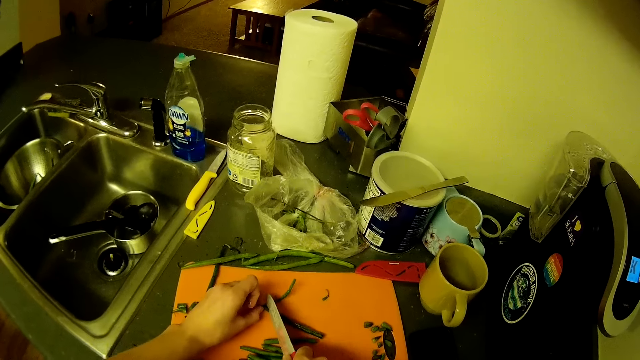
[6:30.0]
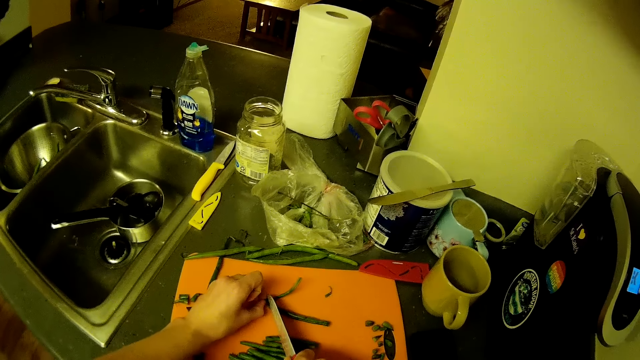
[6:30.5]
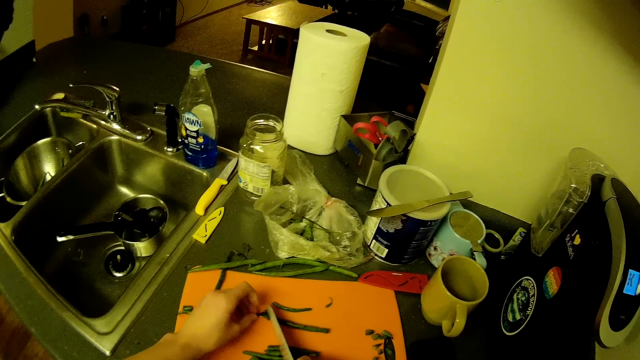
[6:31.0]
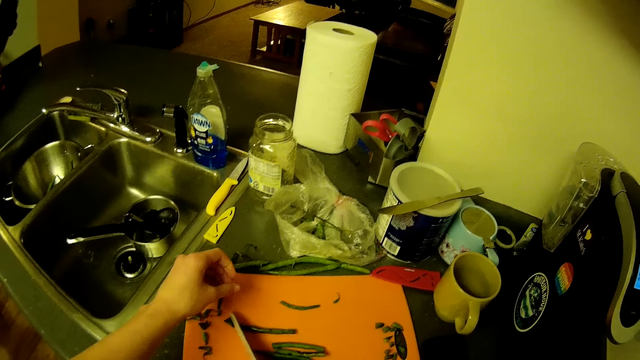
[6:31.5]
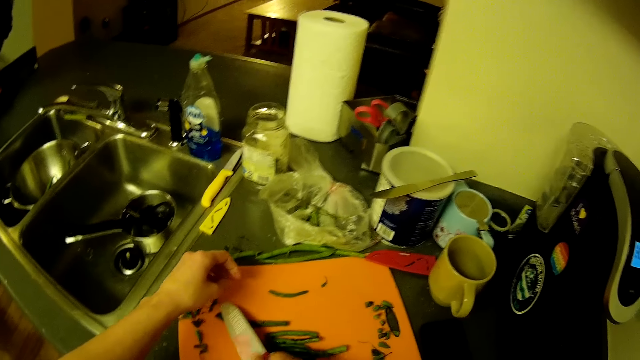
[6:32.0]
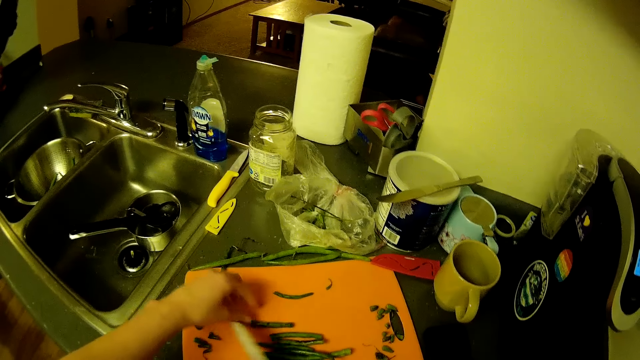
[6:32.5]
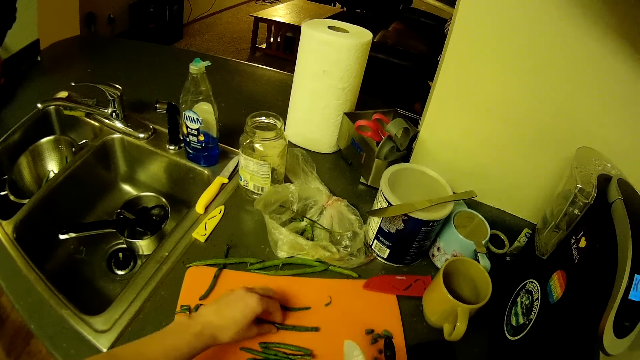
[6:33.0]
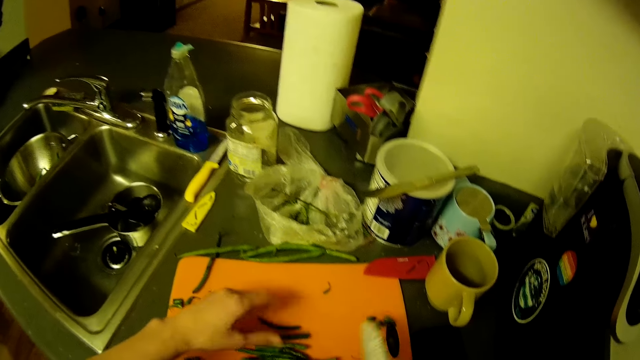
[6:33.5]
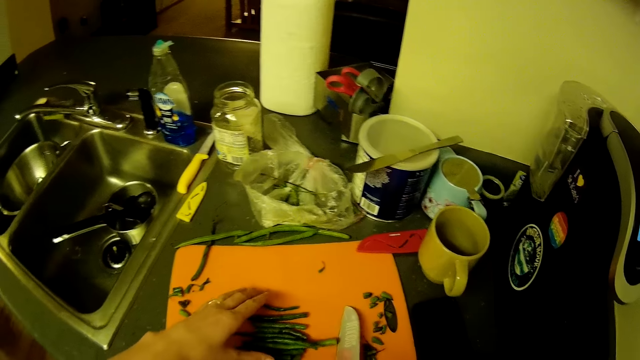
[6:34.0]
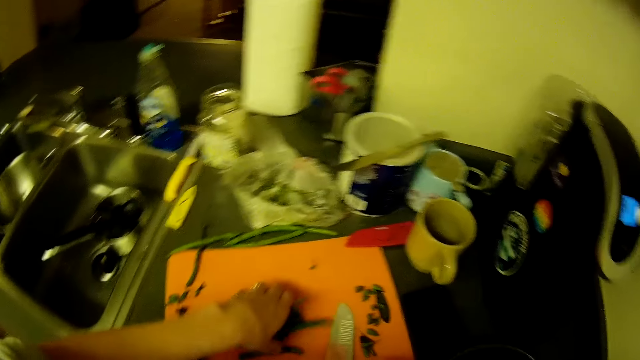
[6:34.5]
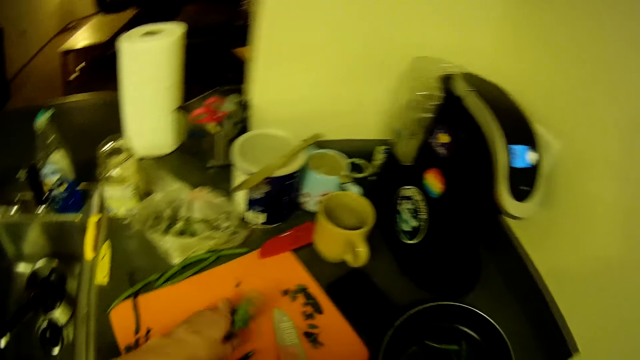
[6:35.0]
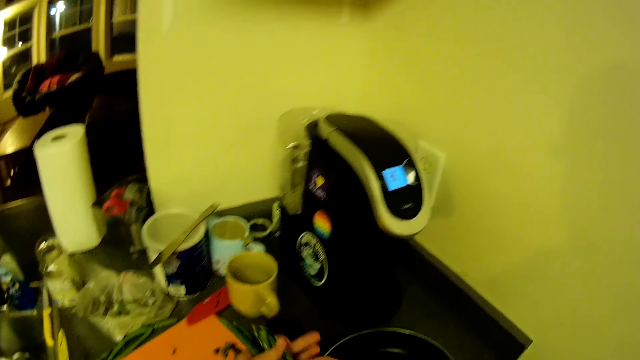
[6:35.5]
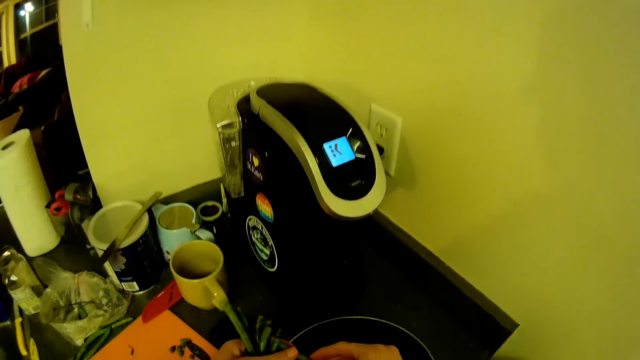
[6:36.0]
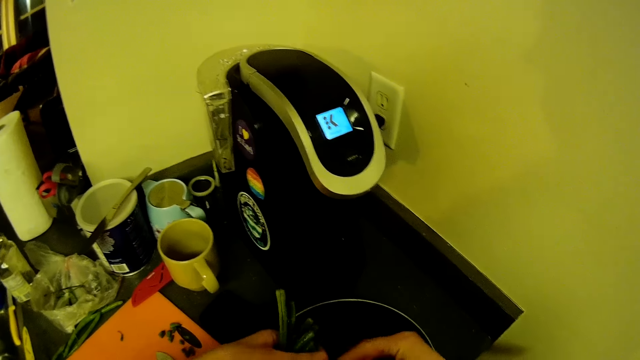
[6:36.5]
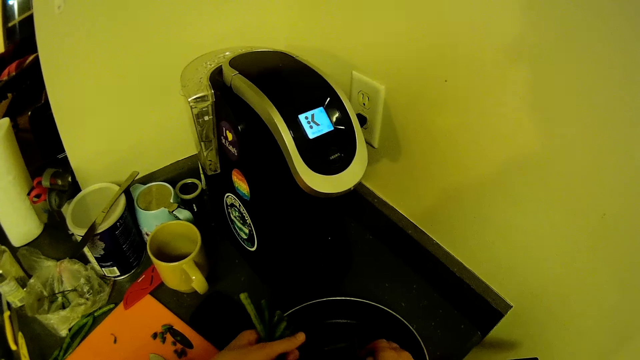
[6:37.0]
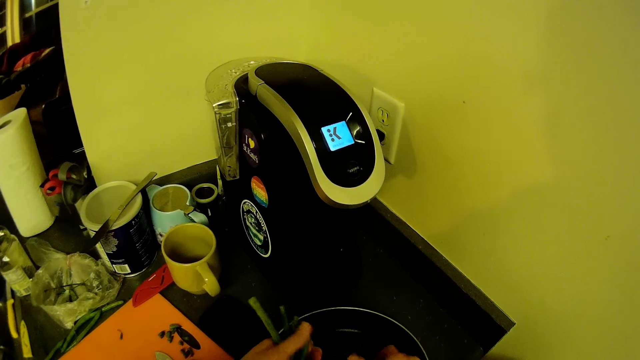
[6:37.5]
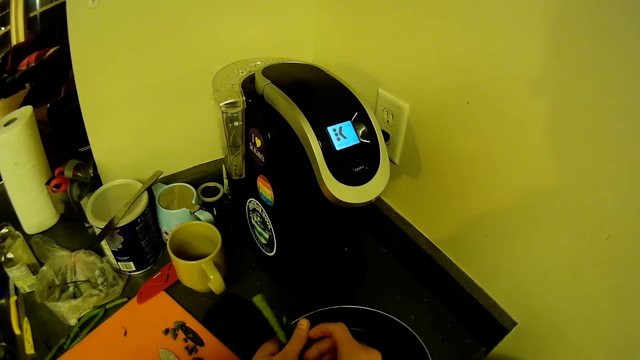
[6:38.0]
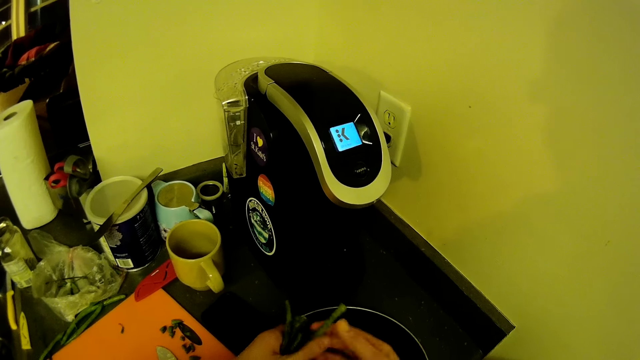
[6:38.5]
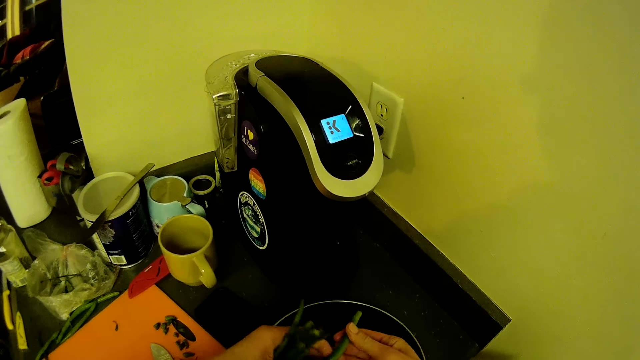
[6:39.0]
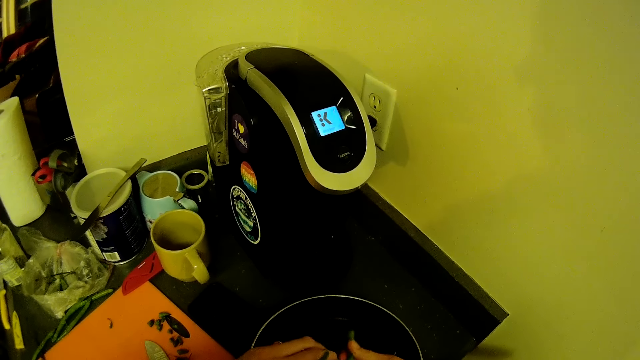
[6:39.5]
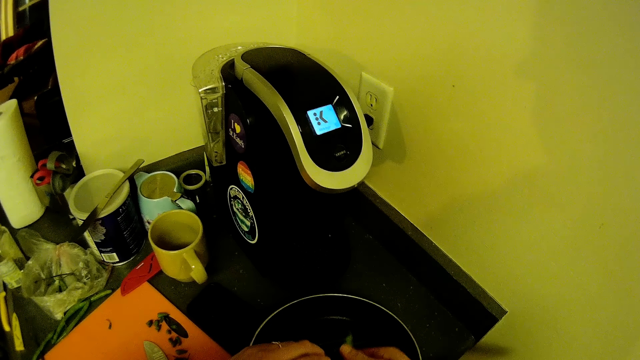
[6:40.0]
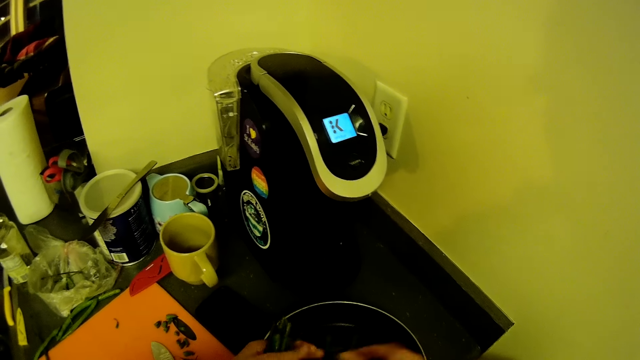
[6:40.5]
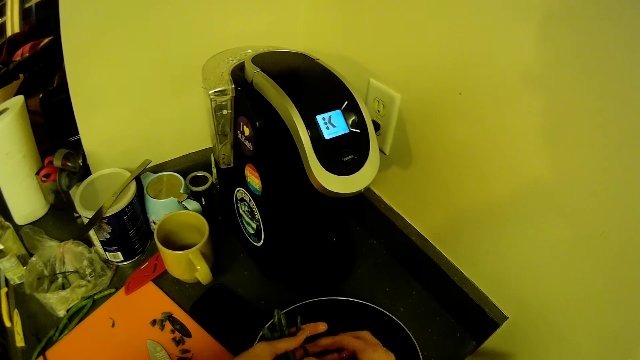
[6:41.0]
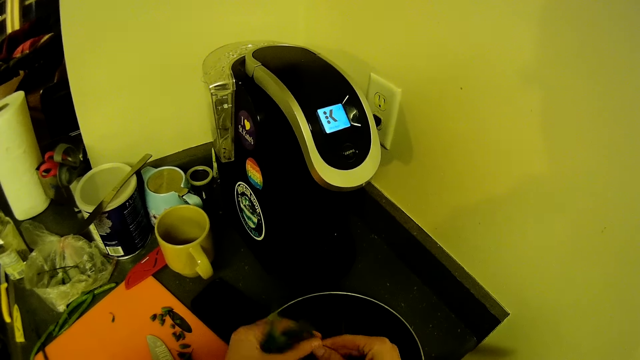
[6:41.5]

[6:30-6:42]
The camera wearer moves the green beans on the chopping board. She drops the knife on the chopping board. She packs the green beans from the chopping board with her left hand. She drops the green beans in the frying pan. She cuts the green beans into the frying pan with her hands.

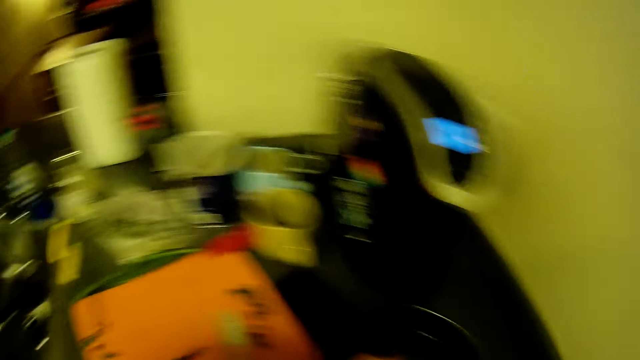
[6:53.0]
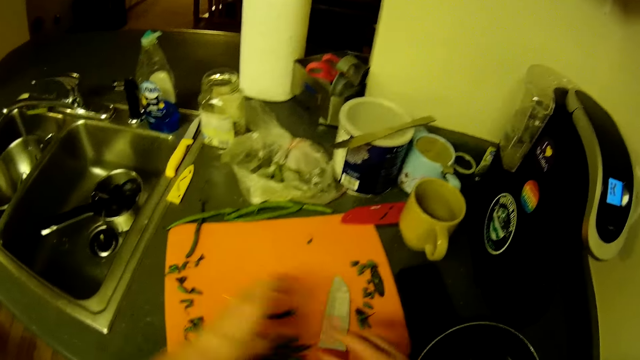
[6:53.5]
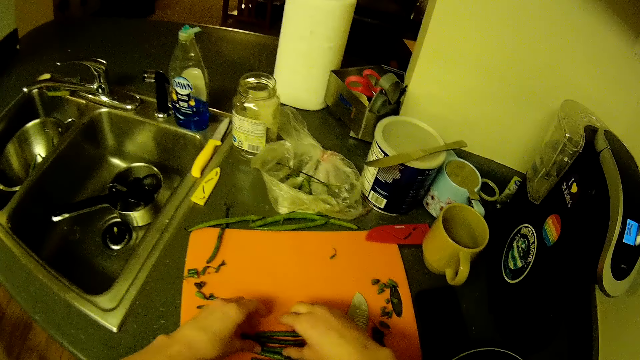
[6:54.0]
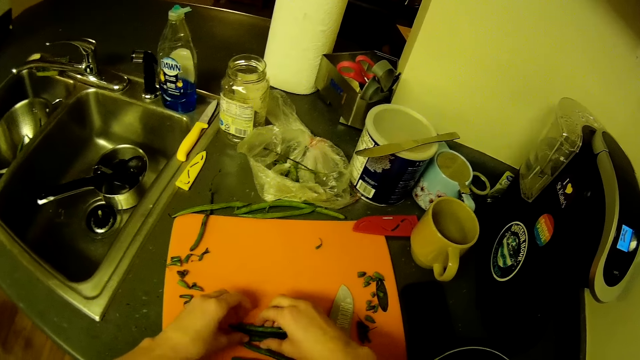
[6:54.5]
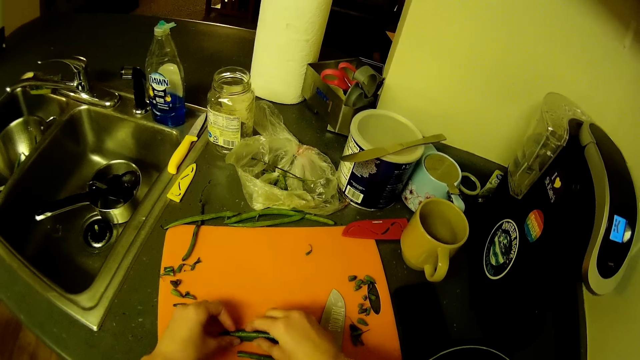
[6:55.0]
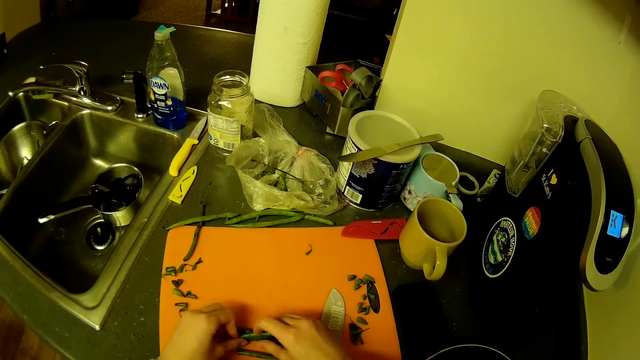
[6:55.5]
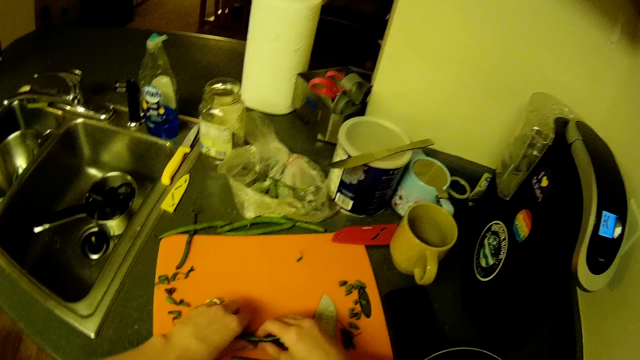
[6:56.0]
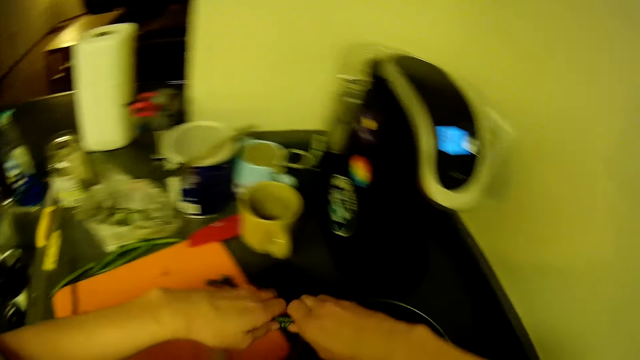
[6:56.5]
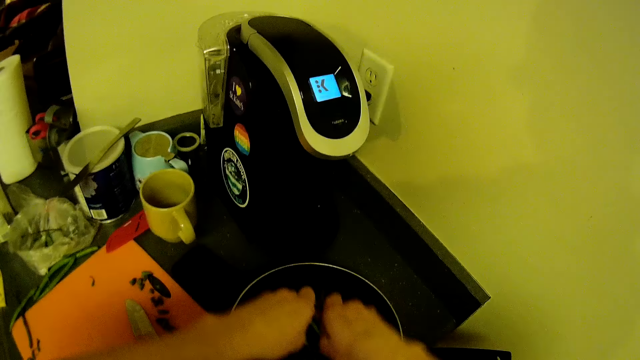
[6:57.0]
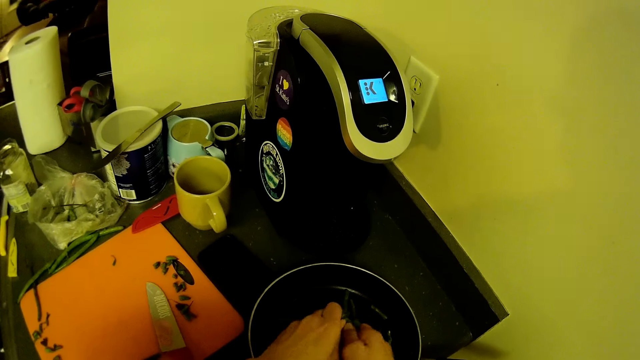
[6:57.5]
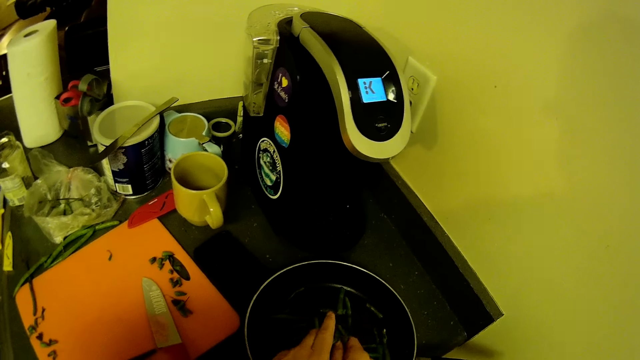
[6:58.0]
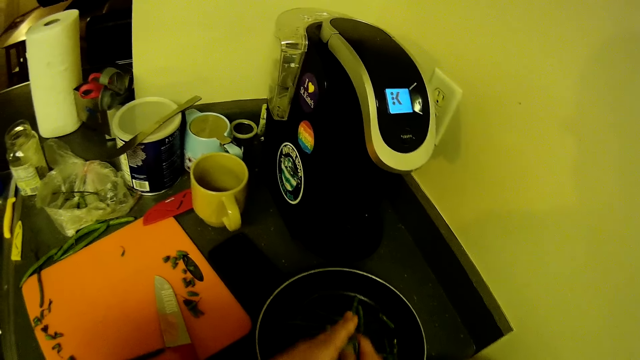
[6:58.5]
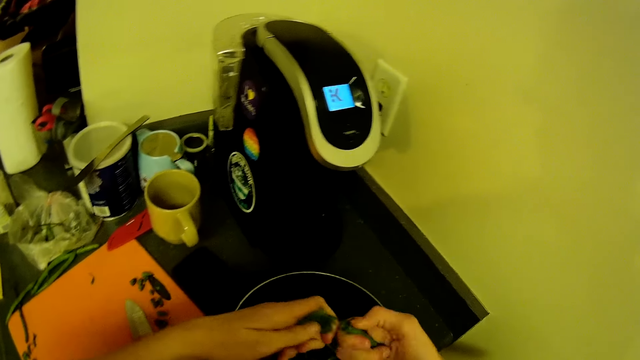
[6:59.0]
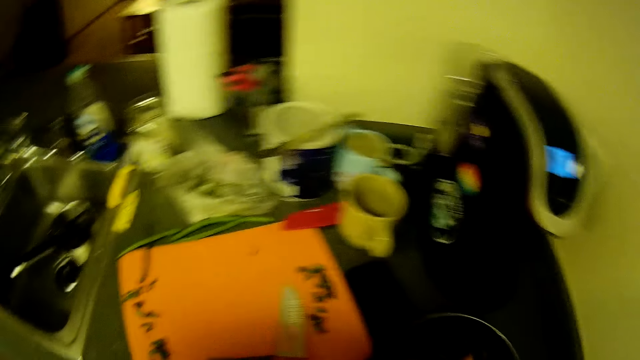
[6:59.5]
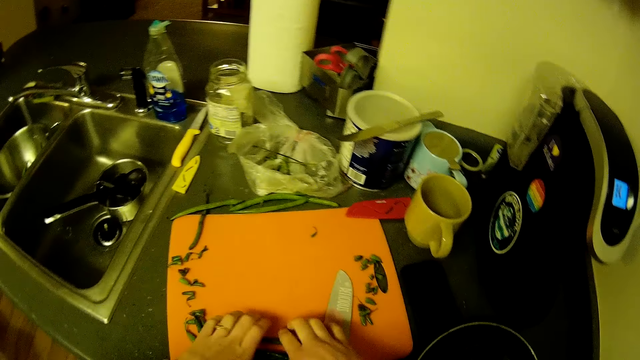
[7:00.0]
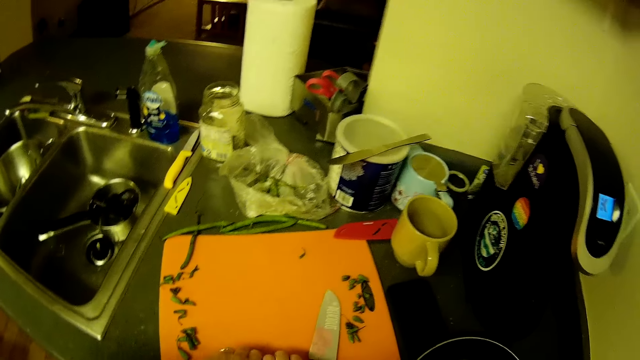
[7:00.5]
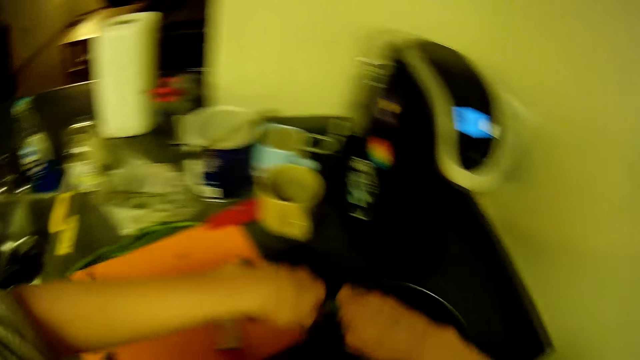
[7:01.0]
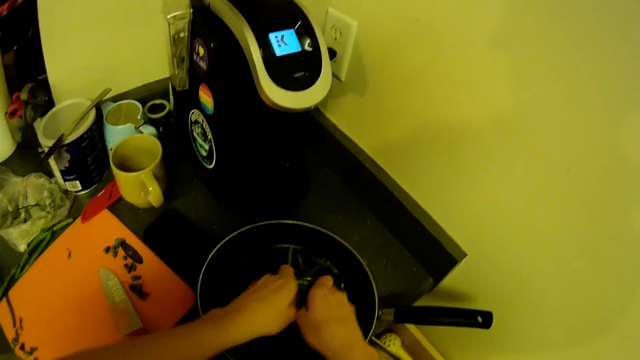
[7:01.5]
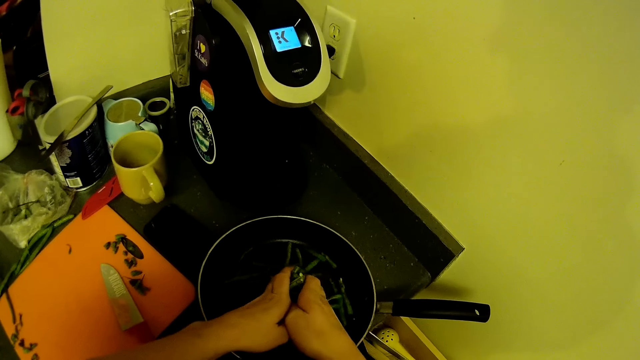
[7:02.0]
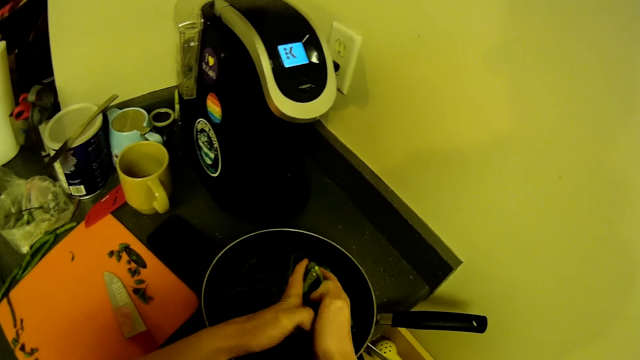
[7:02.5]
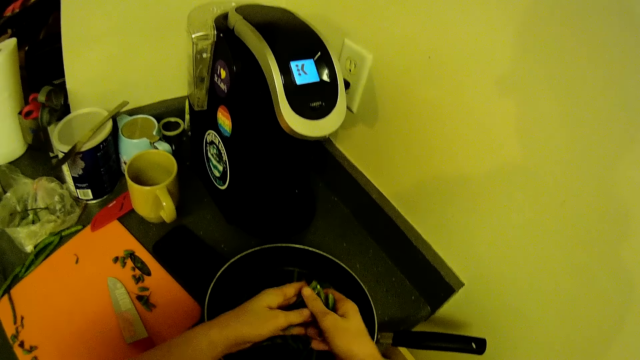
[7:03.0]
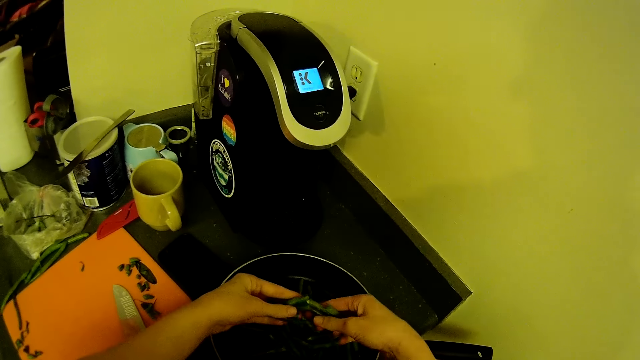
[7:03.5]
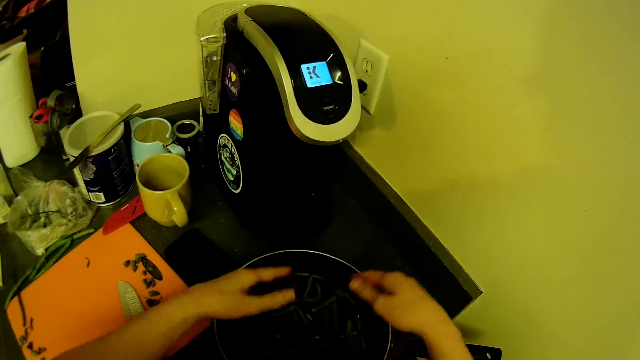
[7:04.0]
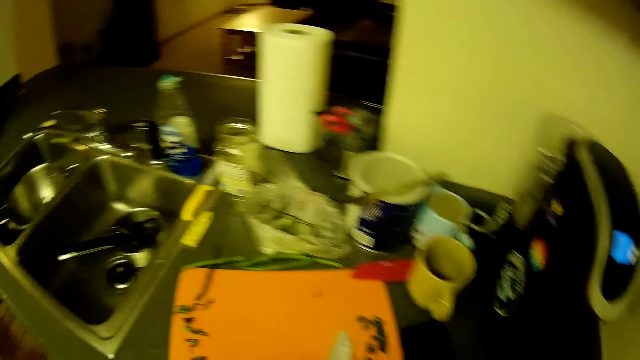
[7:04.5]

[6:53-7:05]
The camera wearer packs the green beans from the chopping board with her hands. She cuts the green beans into the frying pan with her hands. She drops the green beans in the frying pan. She packs the green beans from the chopping board with her hands. She cuts the green beans into the frying pan with her hands. She breaks a green bean. She drops the green beans in the frying pan.
